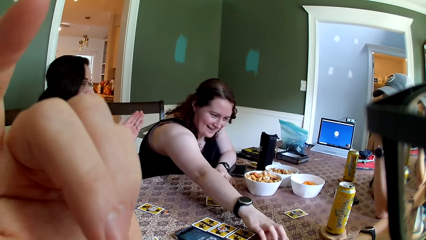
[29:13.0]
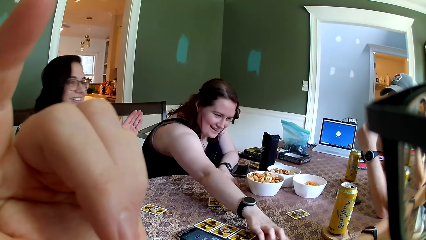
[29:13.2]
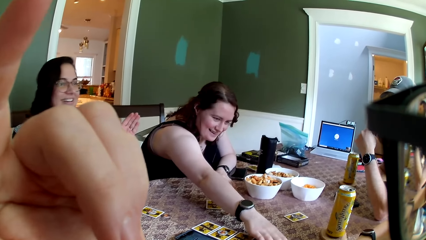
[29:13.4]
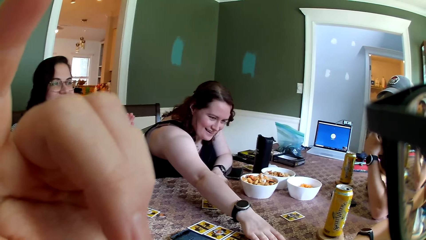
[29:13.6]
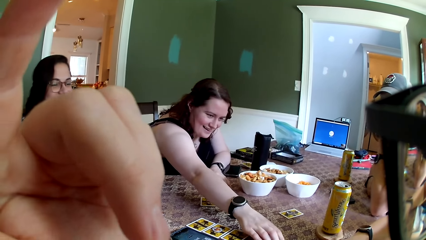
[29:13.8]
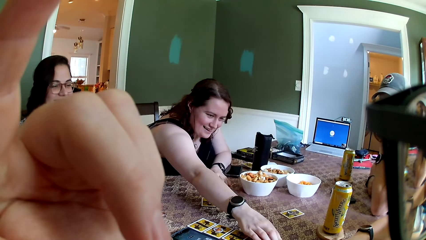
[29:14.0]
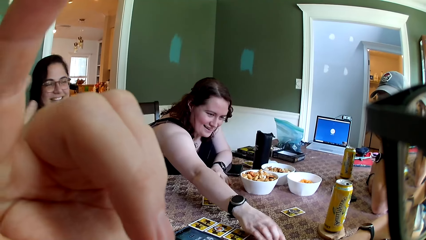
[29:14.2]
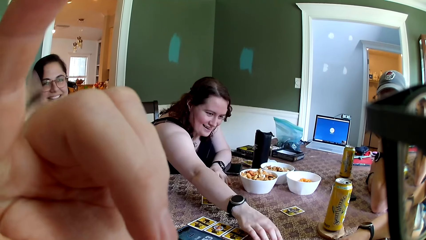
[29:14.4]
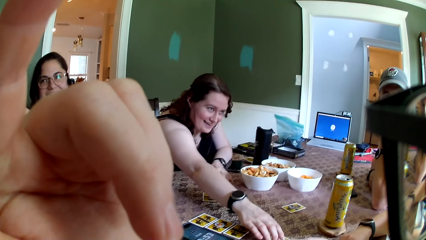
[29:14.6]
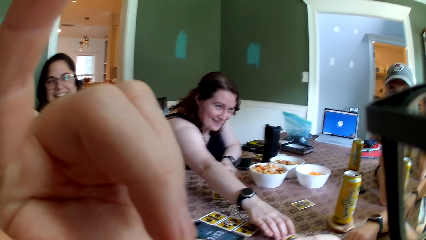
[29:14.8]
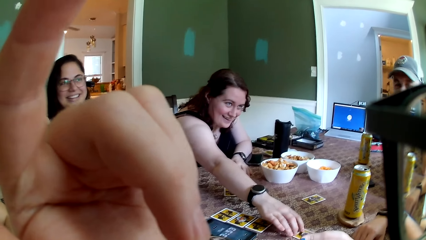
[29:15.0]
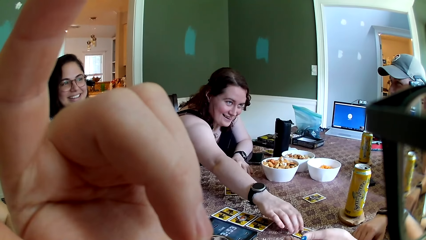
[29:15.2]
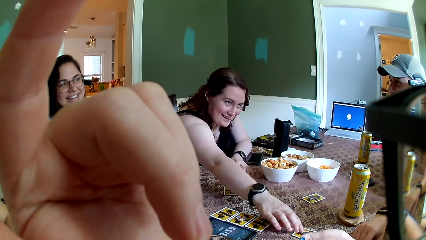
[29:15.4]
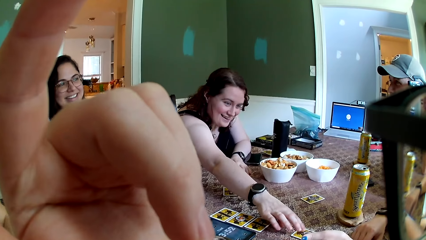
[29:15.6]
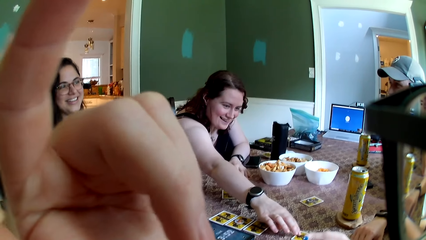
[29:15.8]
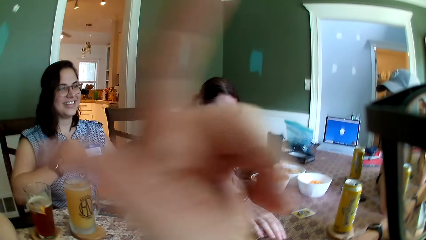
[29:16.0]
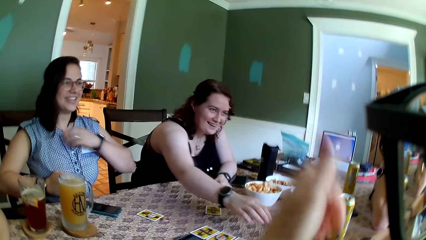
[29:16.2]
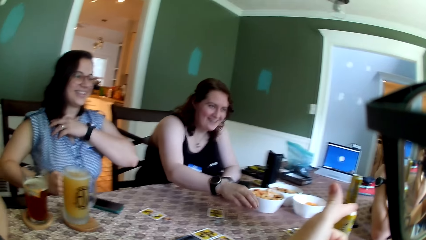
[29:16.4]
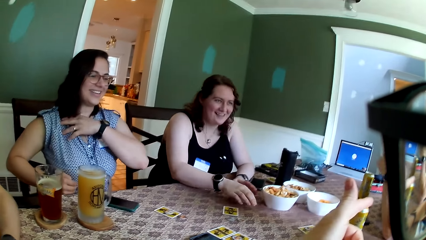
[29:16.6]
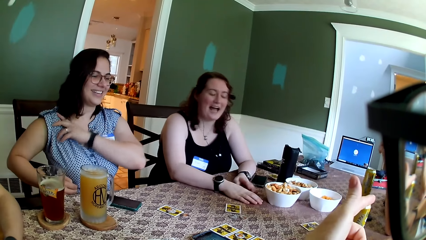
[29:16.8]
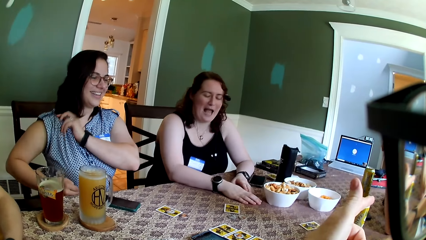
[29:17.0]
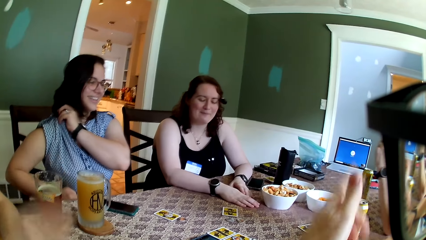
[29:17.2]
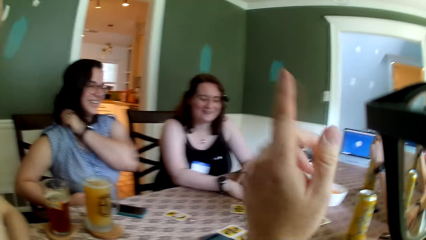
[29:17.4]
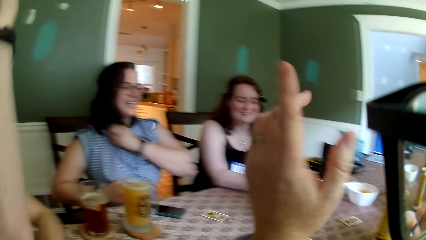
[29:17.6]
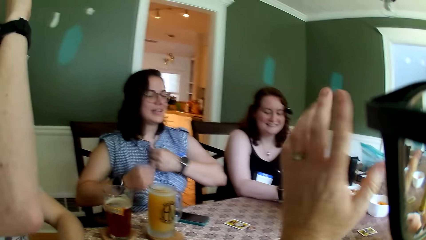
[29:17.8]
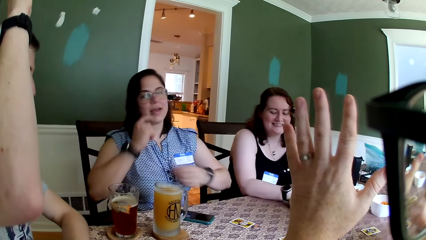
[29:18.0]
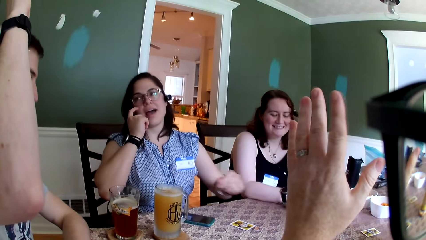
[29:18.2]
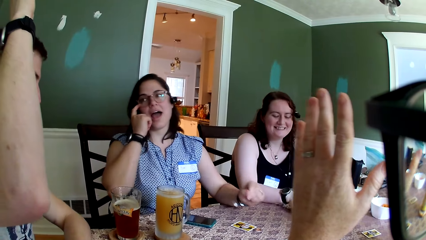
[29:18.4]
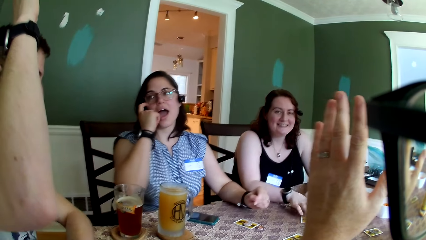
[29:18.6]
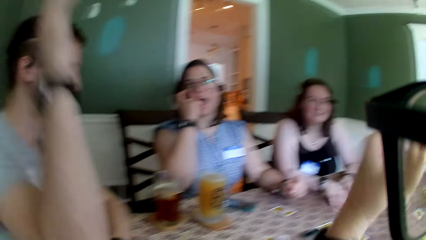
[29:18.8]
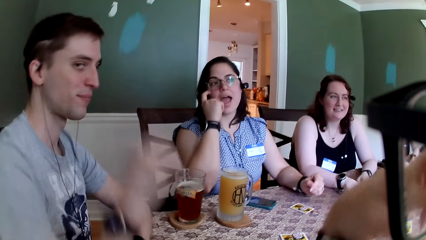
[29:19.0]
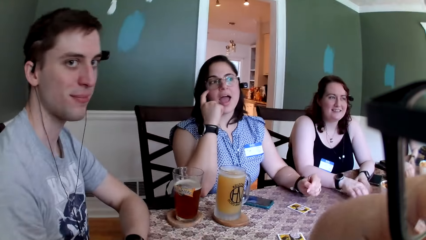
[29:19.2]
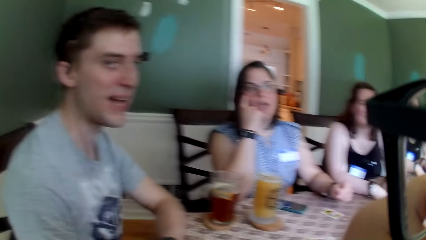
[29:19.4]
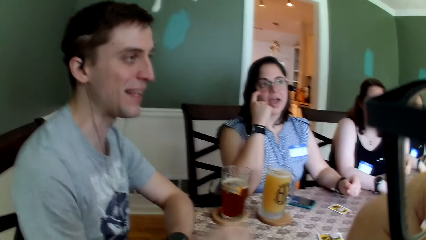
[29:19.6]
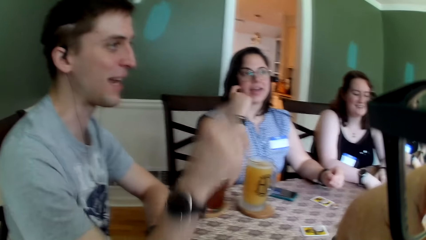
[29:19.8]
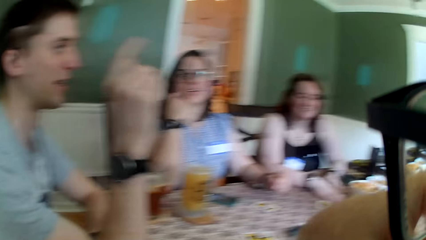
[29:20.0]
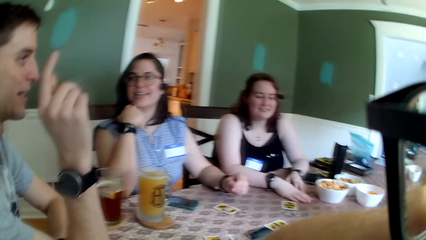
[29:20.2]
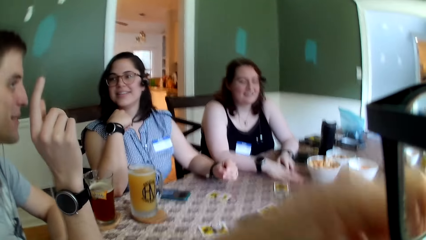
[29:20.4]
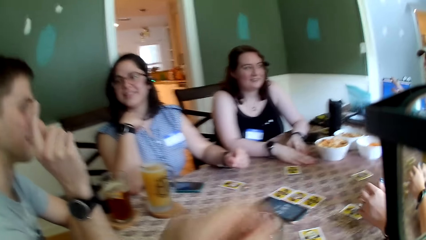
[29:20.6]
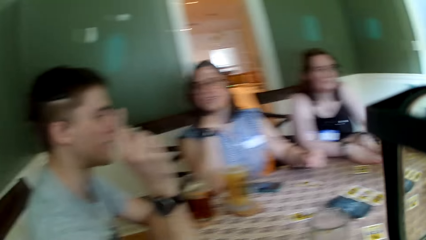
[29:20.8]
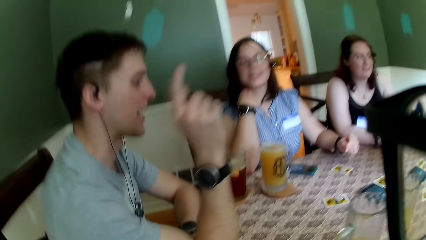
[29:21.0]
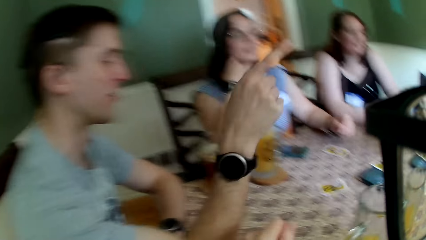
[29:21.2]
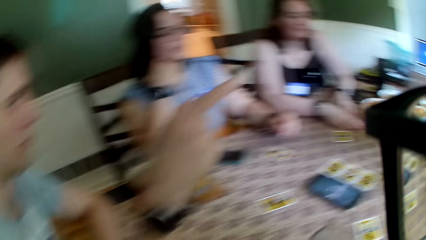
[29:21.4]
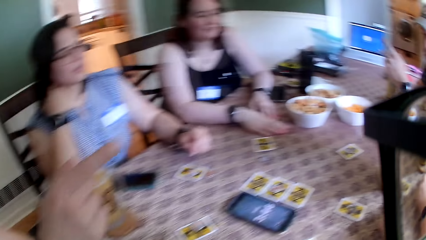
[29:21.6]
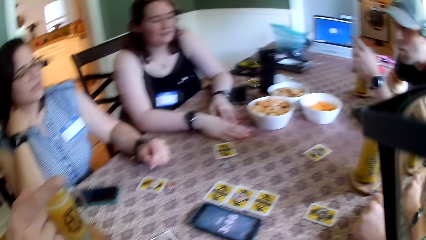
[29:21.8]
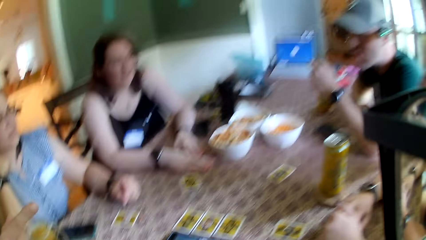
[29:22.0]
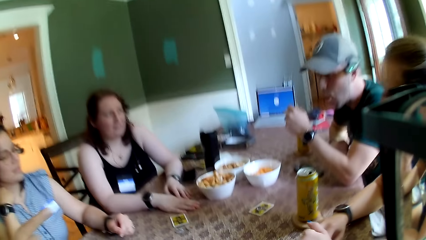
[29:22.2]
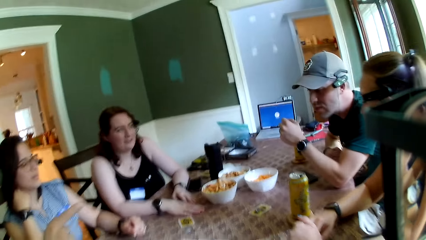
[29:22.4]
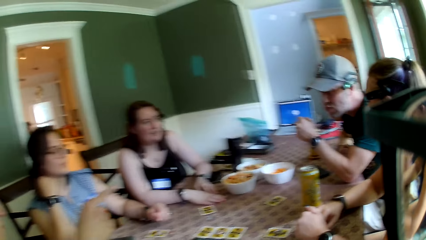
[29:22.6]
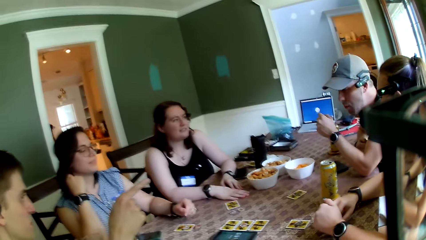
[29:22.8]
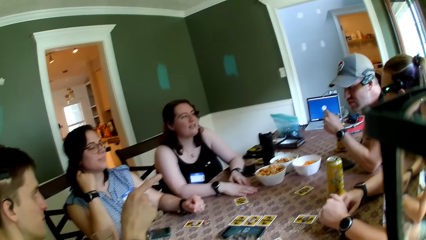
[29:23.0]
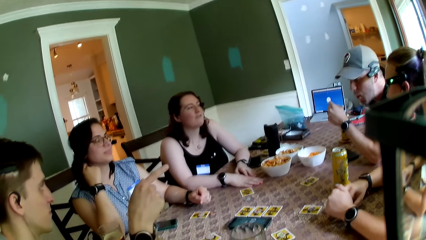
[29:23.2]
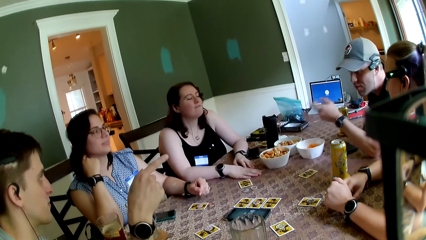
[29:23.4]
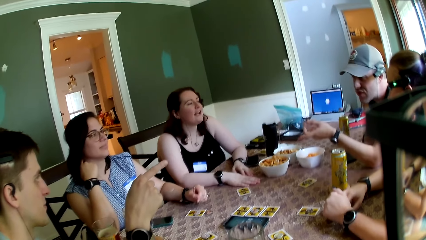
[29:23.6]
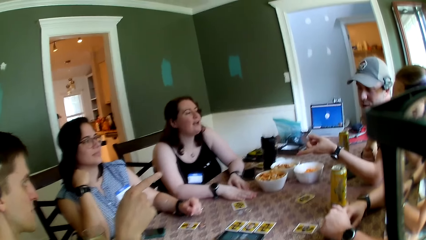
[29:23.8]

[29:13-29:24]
The woman adjusts her shirt with her left hand. The camera wearer converses with the group of people at the table. The woman scratches her nose with a right finger.

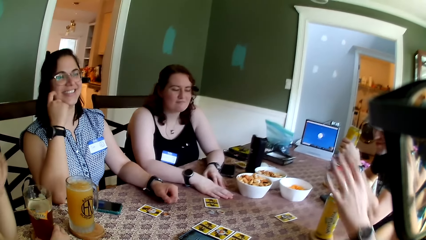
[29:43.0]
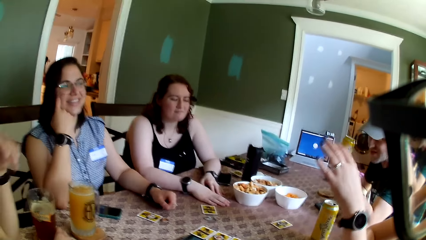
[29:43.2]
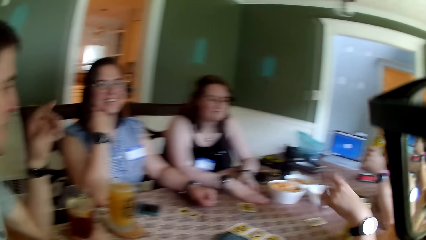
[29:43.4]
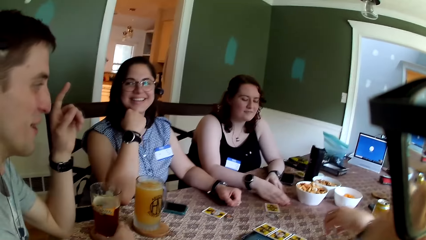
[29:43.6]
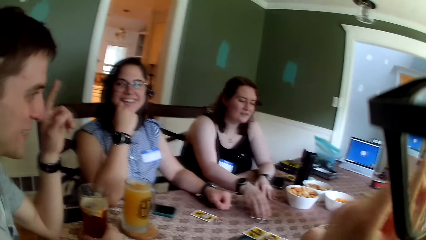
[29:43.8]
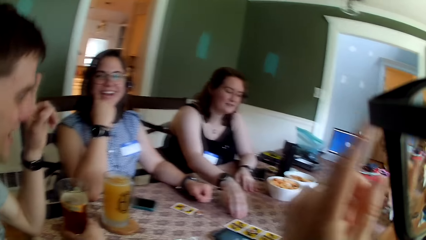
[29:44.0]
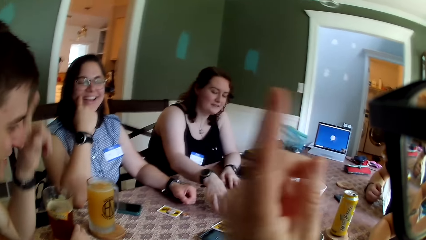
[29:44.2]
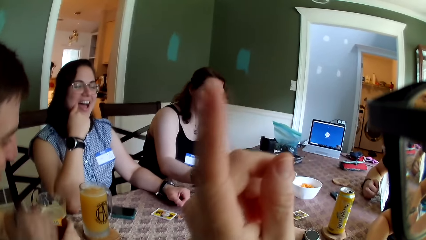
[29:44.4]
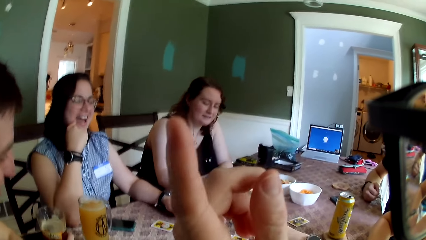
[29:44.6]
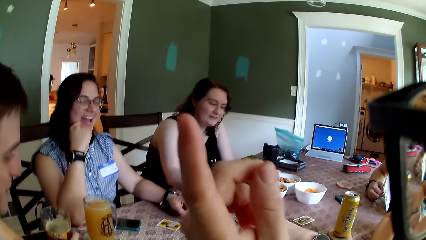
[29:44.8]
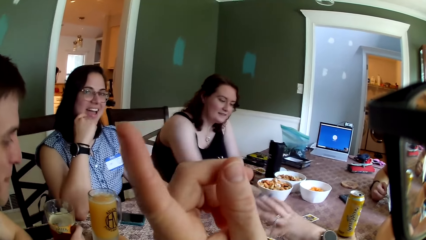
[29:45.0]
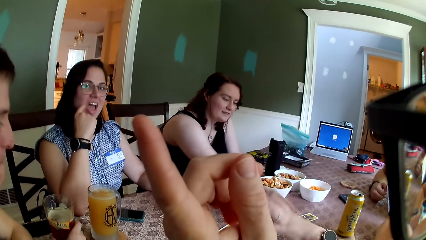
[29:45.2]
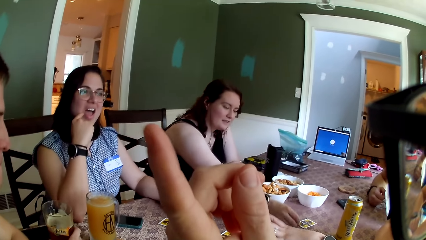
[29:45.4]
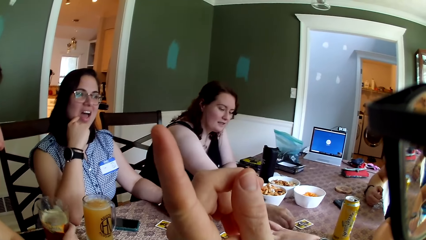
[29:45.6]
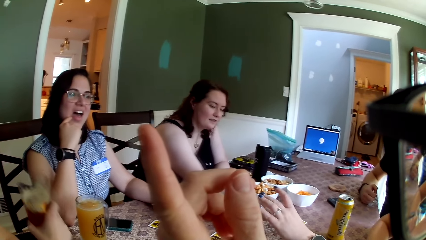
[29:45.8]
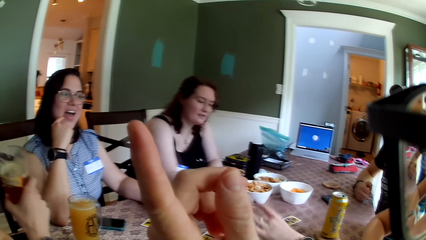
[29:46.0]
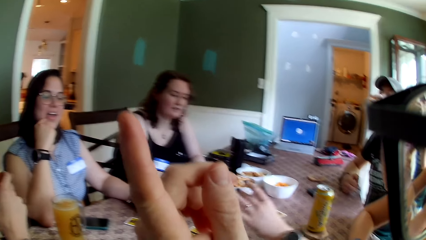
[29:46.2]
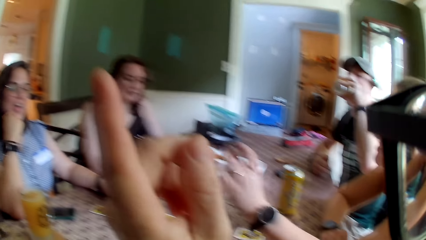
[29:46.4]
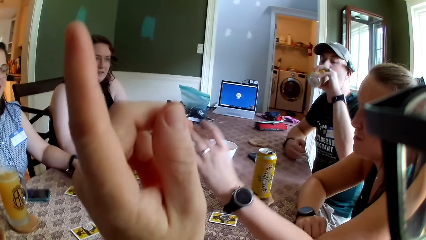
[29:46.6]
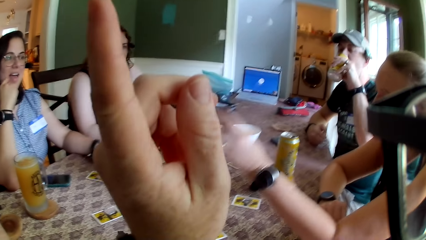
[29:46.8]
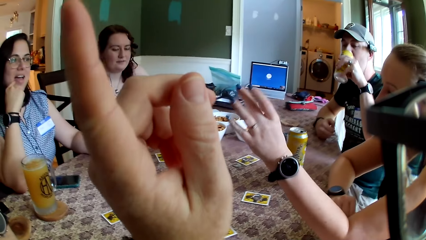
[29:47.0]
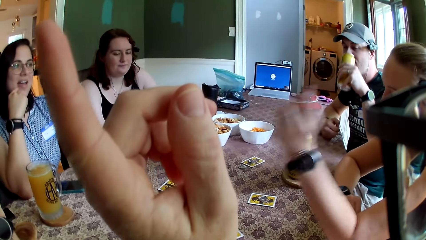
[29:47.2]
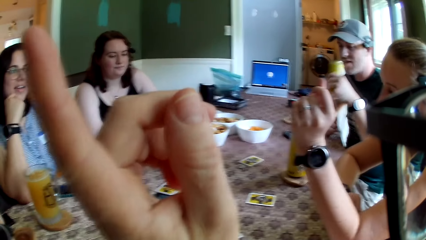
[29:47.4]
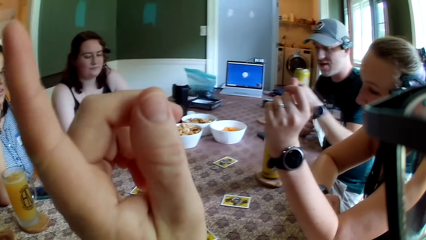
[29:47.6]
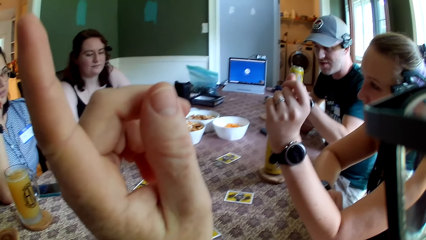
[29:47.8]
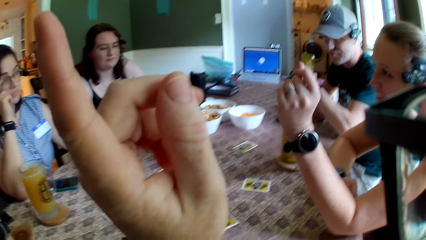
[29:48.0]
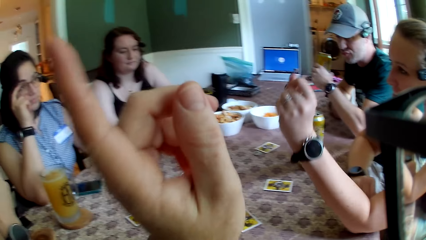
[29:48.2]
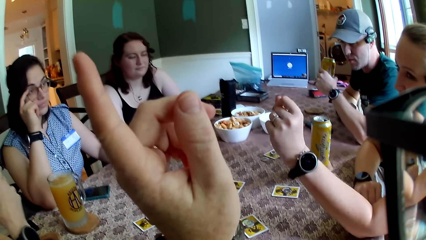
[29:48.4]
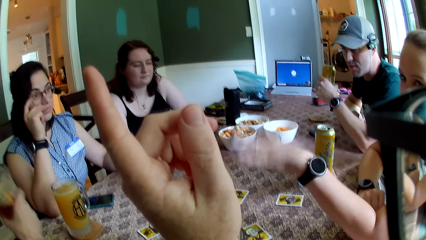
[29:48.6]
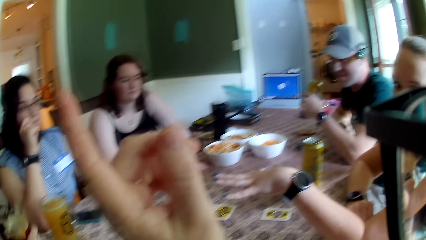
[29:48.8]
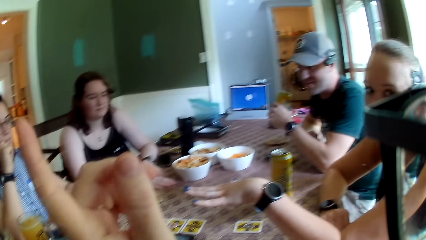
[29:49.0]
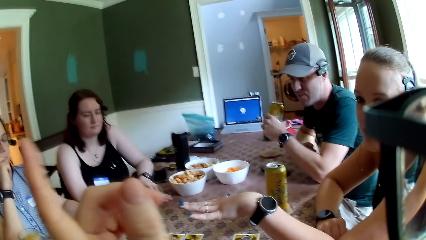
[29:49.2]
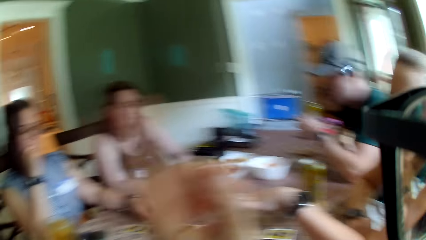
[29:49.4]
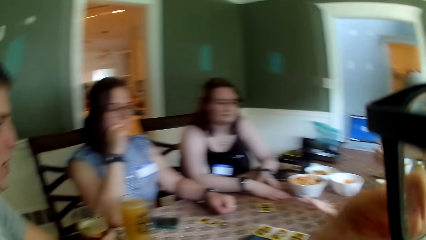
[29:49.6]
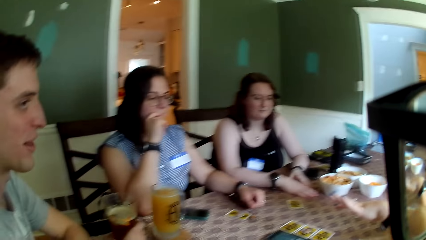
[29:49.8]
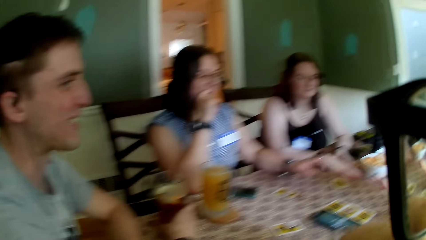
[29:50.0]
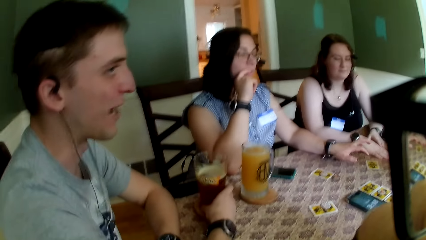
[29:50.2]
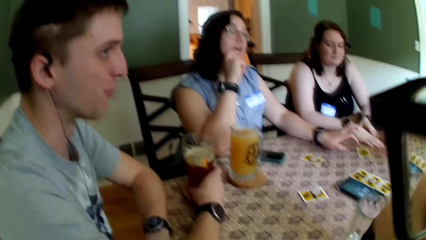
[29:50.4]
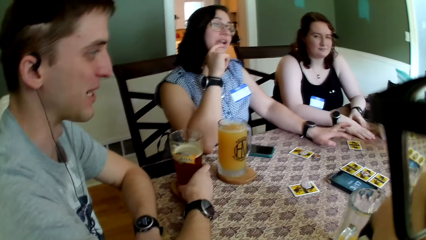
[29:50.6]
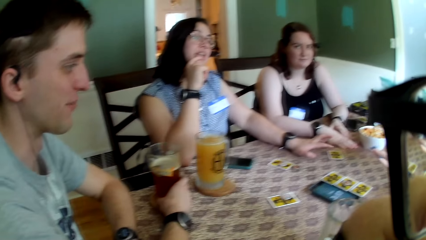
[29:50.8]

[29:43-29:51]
The woman picks a token from the table with her right hand and places the token in her right hand on the table. The man drinks from his can of drink in his left hand.
